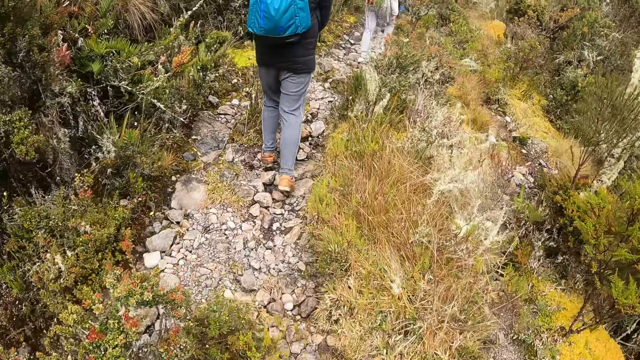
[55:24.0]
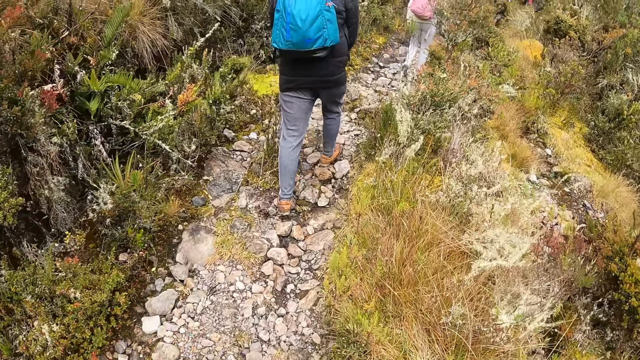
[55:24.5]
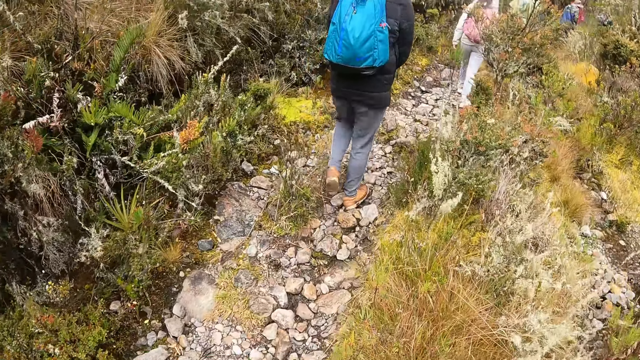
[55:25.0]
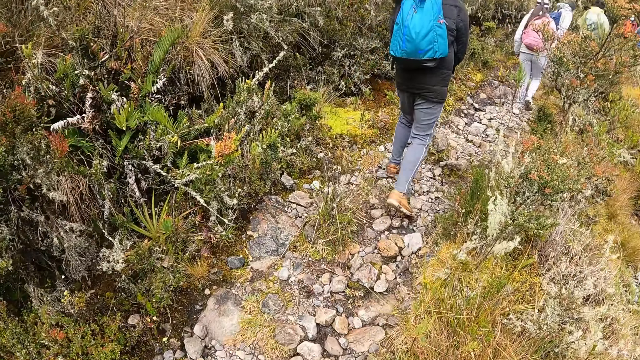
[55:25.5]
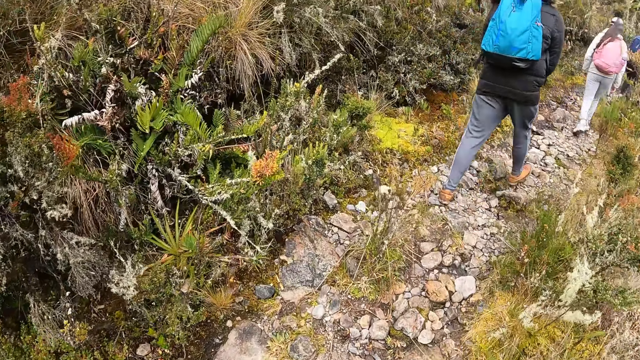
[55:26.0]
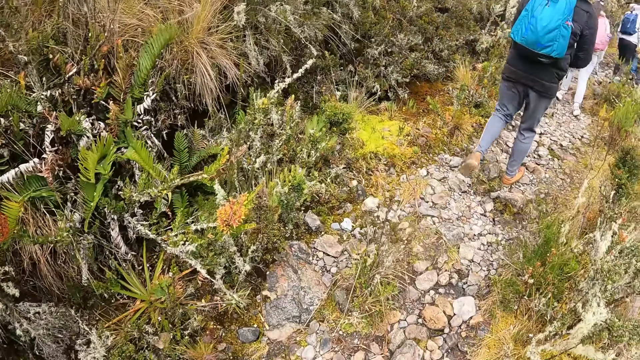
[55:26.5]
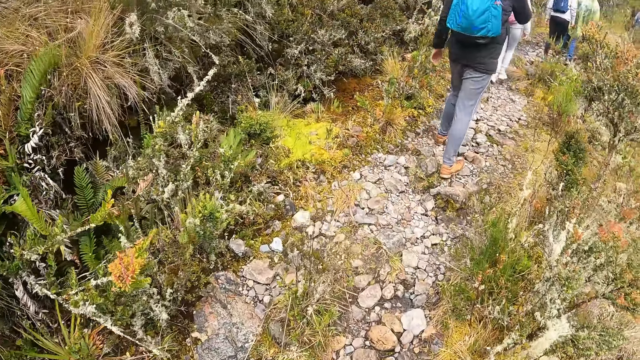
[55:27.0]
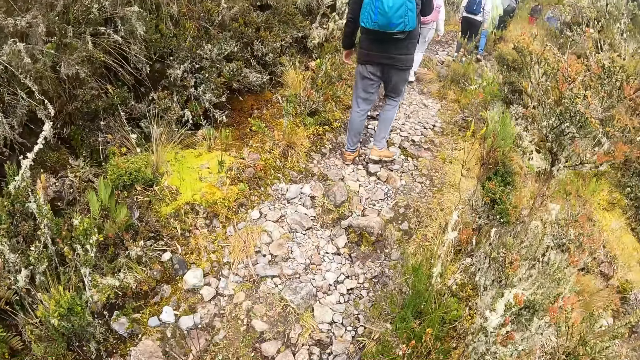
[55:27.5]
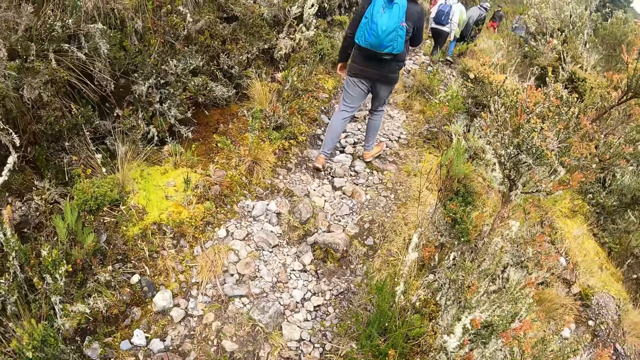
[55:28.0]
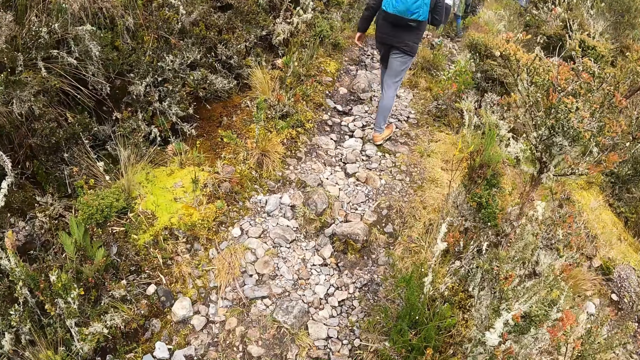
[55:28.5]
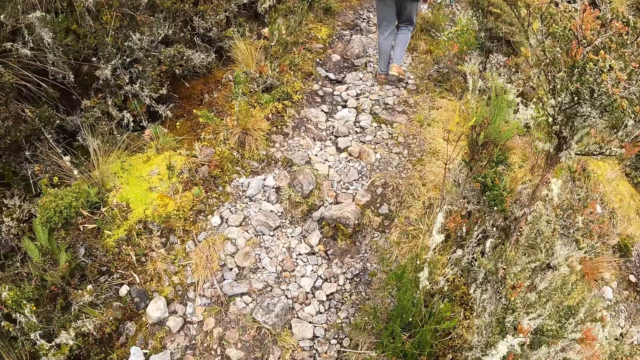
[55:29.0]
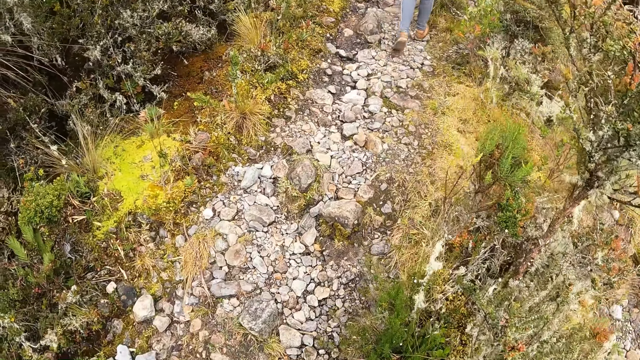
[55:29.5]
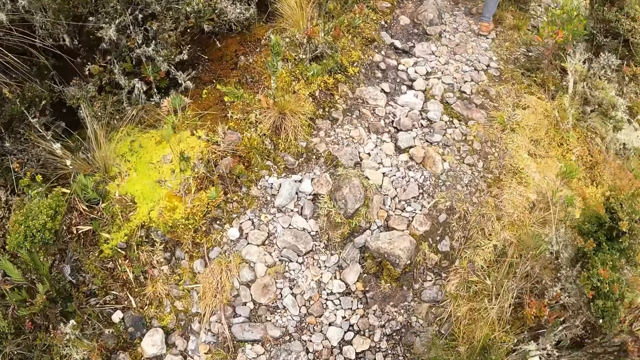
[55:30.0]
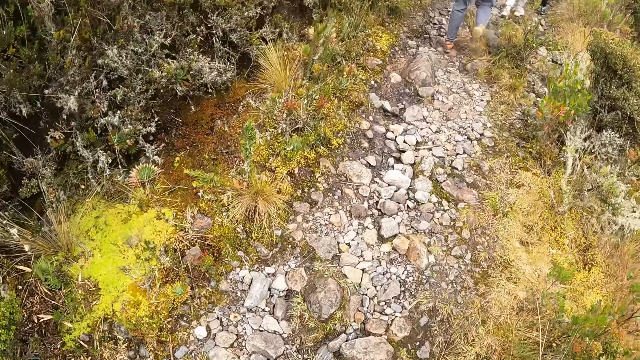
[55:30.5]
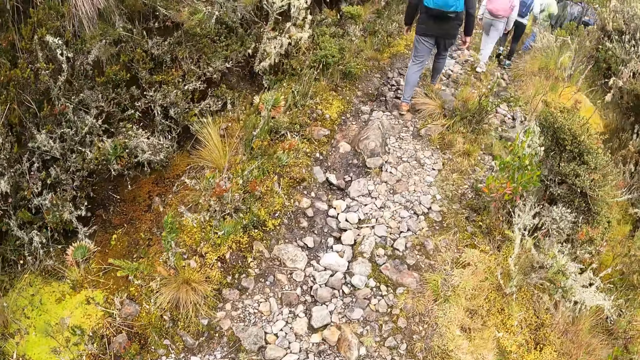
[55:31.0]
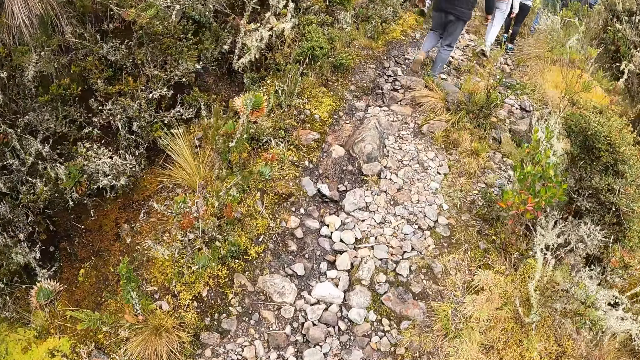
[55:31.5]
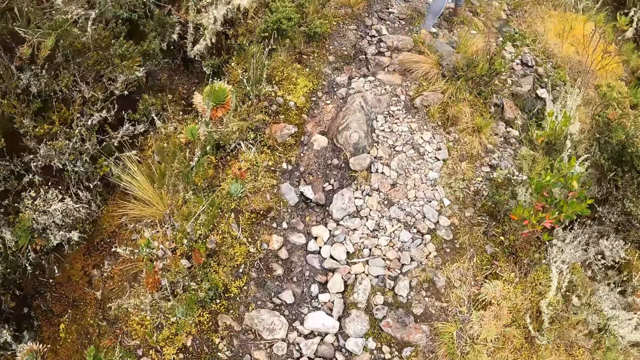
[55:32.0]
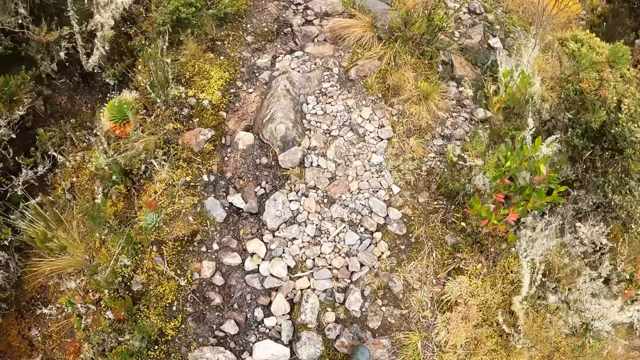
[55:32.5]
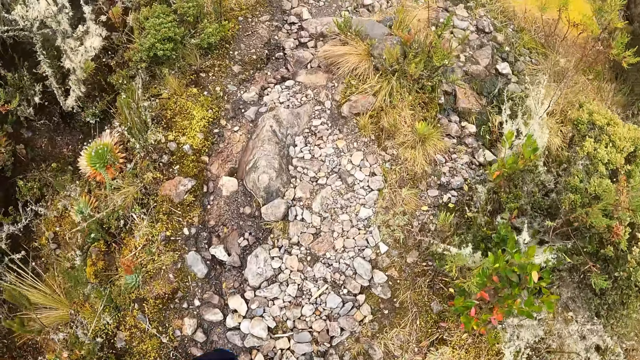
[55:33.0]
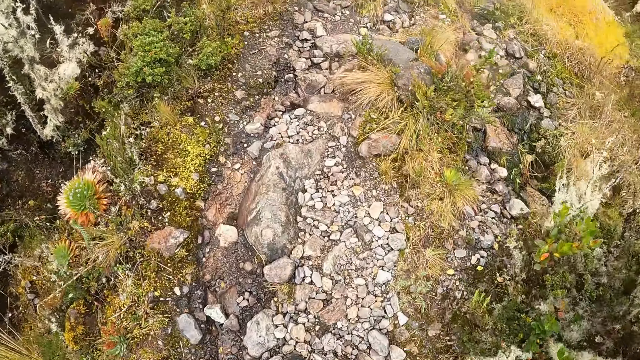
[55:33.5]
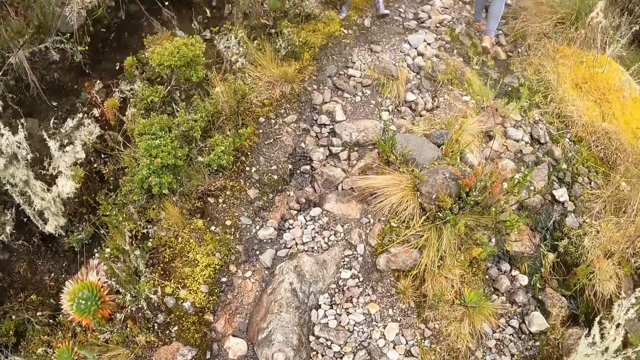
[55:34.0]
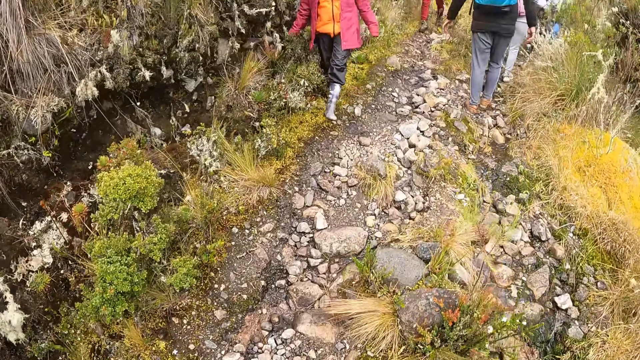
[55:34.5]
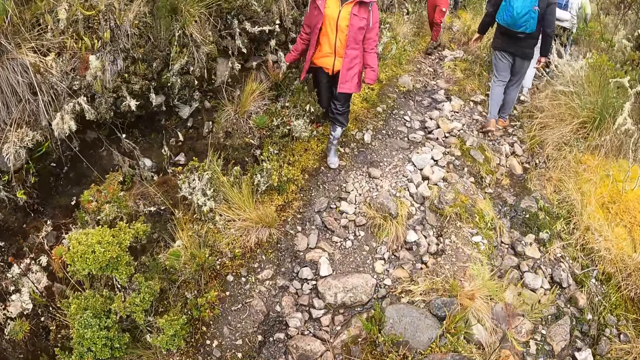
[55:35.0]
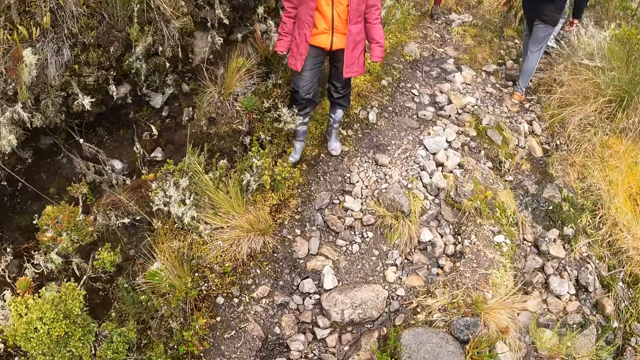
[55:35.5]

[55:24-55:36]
The camera wearer looks at the left side. They look at the ground.

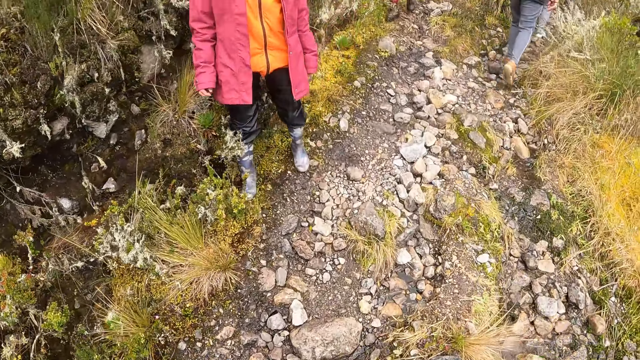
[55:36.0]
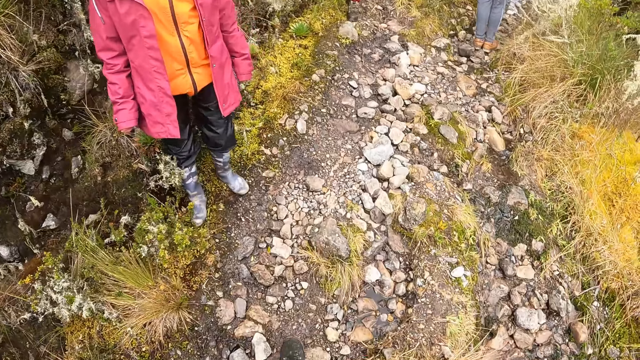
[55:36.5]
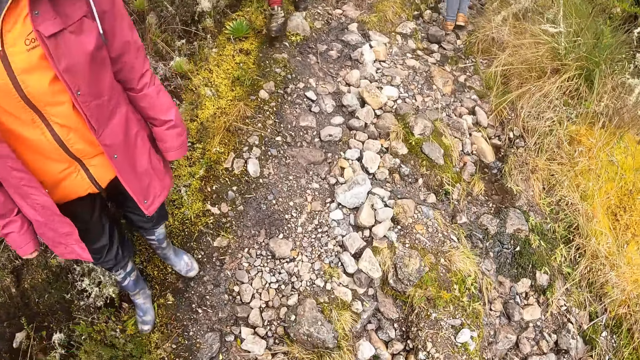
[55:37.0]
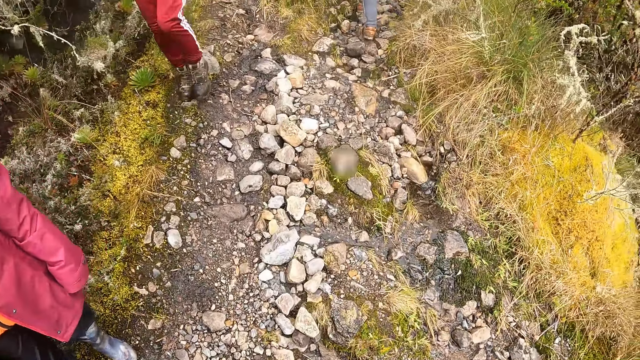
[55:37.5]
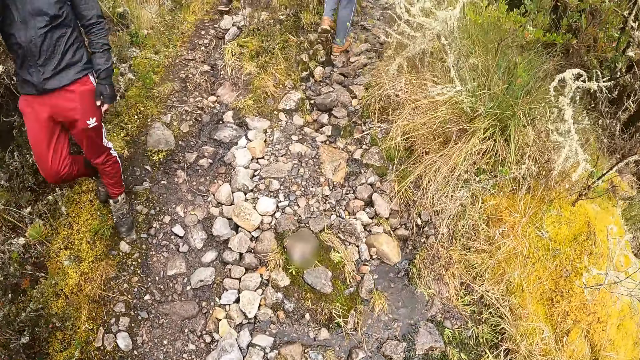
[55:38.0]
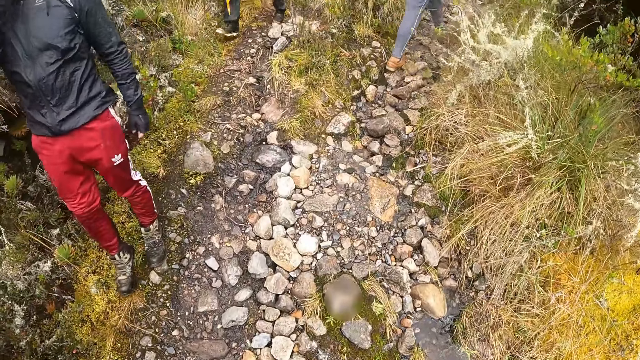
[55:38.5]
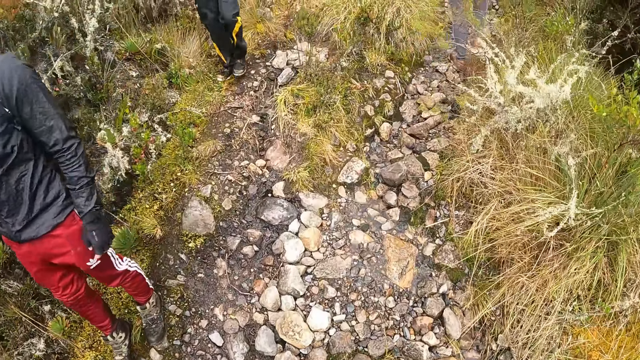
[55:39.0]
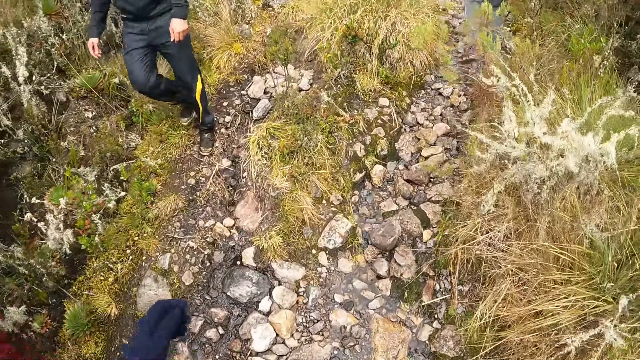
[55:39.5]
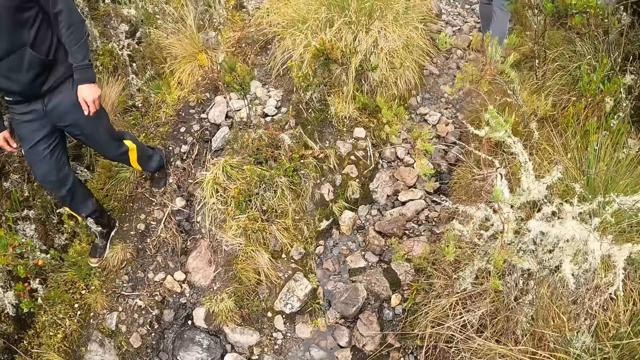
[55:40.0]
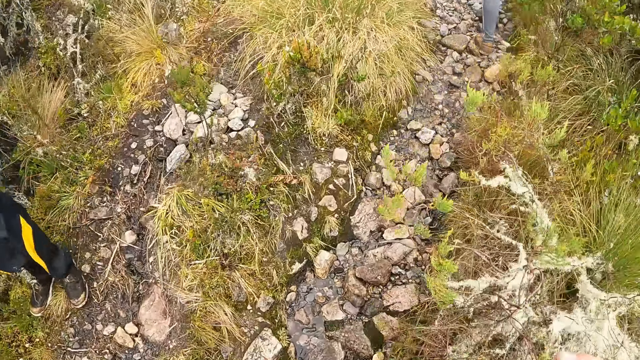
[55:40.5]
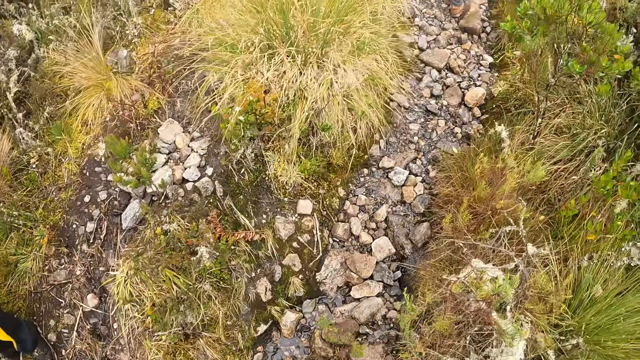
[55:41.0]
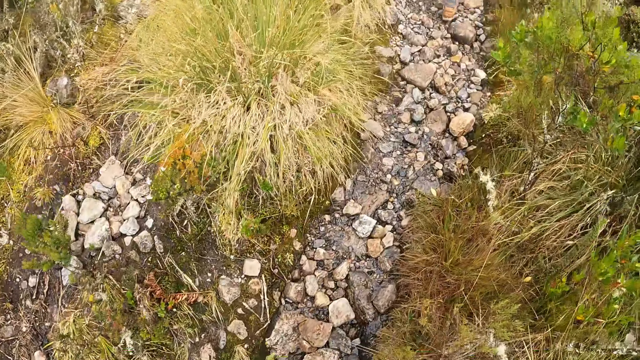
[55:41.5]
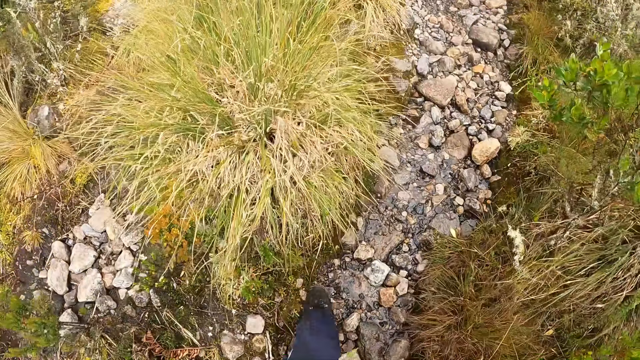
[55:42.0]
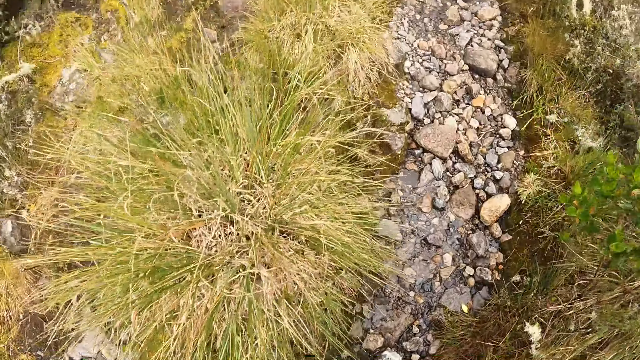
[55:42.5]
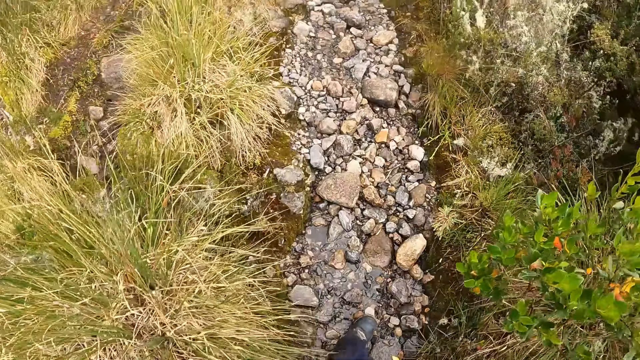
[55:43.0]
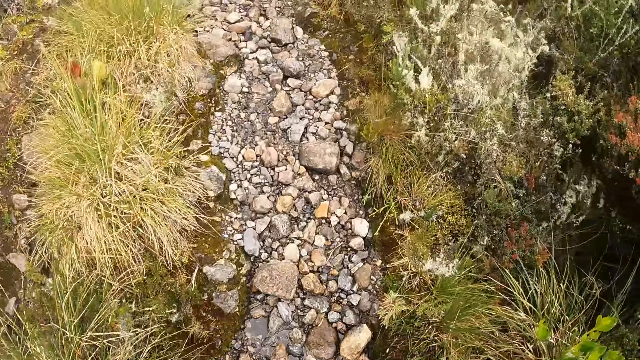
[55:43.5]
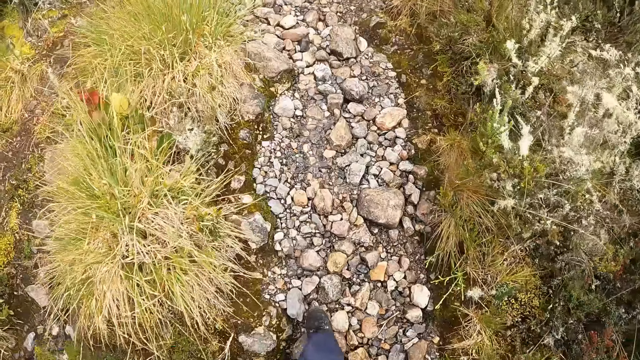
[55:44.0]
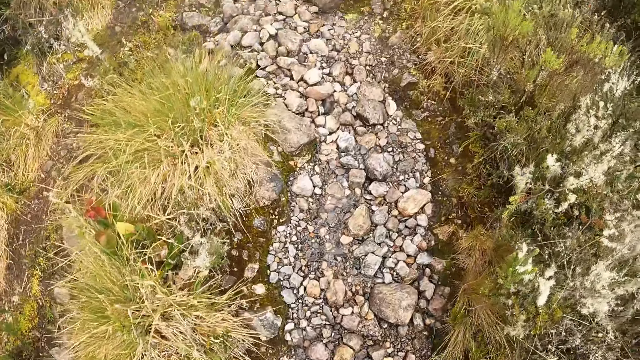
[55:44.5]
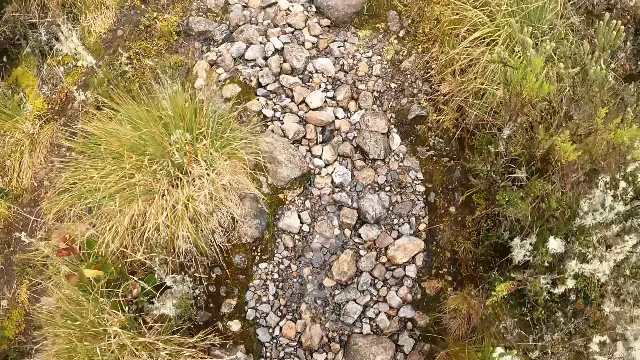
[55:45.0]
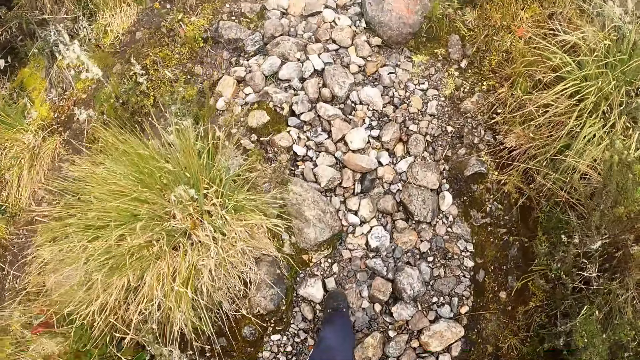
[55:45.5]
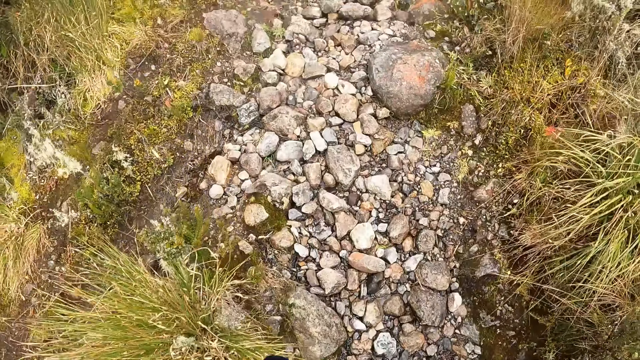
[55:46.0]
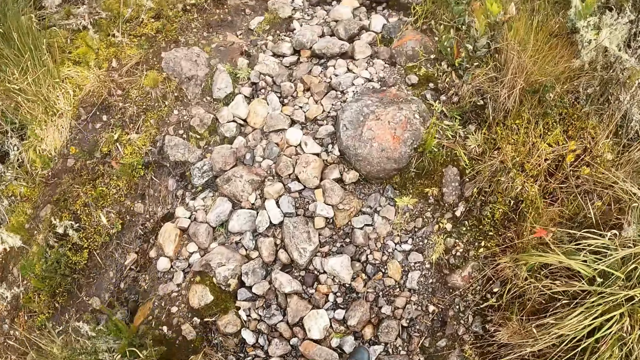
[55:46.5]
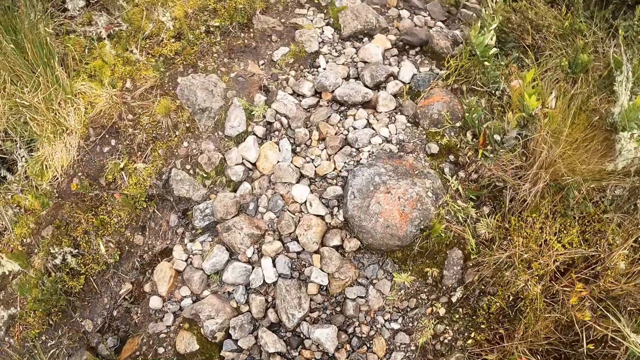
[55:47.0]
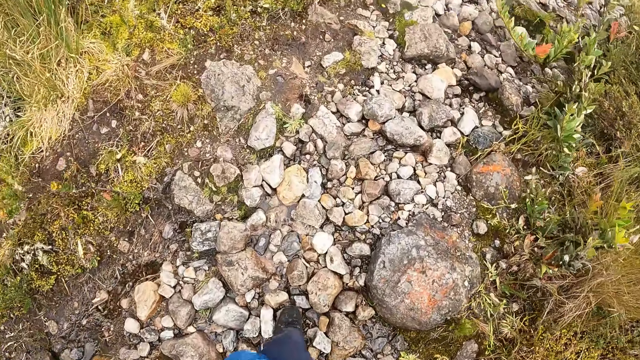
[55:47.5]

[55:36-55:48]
The camera wearer looks at the right side. They look at the ground. They step ahead.
